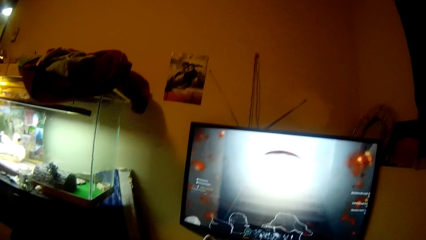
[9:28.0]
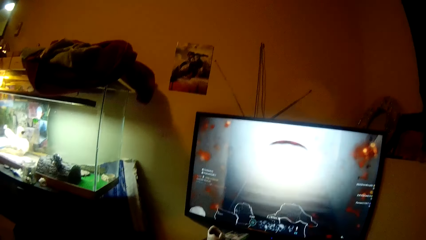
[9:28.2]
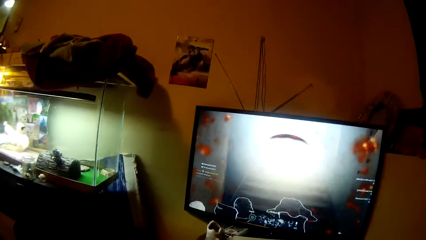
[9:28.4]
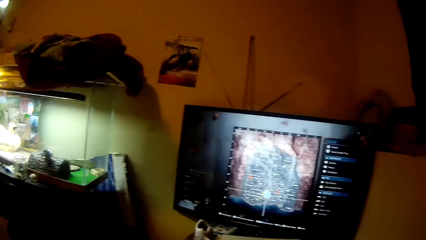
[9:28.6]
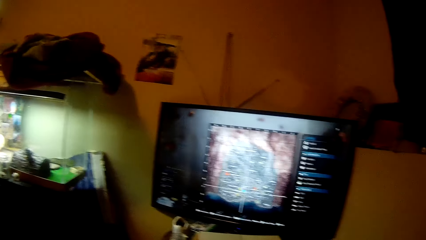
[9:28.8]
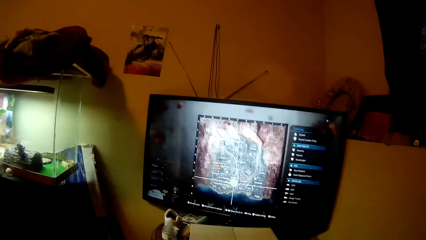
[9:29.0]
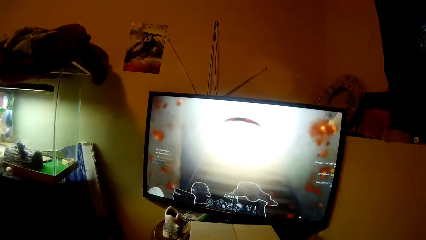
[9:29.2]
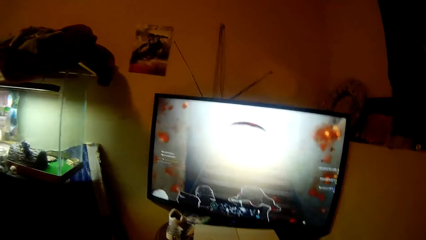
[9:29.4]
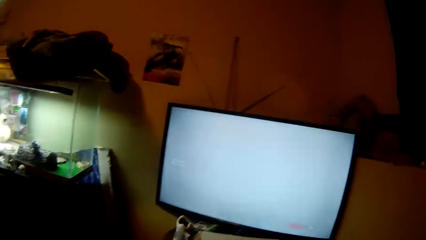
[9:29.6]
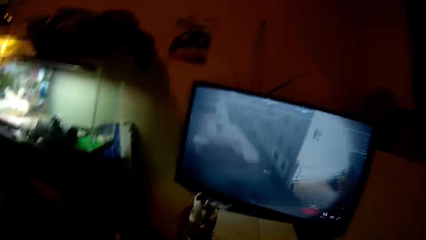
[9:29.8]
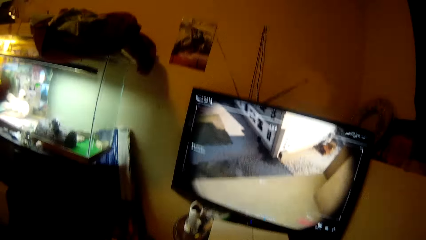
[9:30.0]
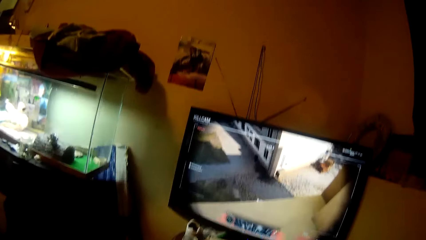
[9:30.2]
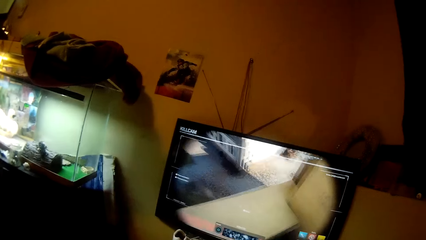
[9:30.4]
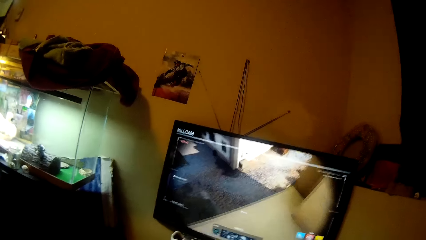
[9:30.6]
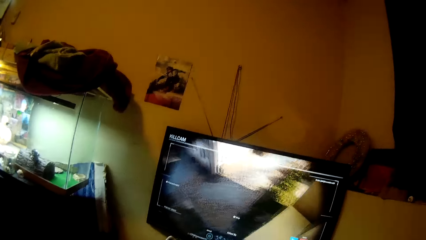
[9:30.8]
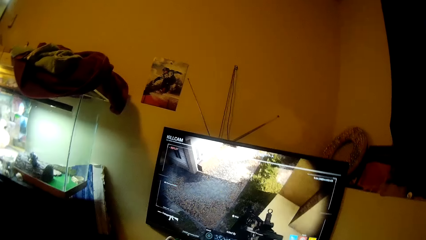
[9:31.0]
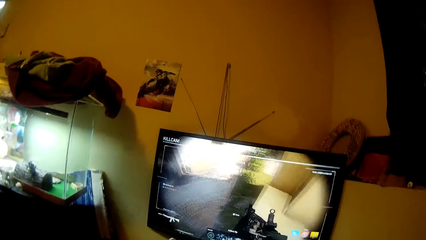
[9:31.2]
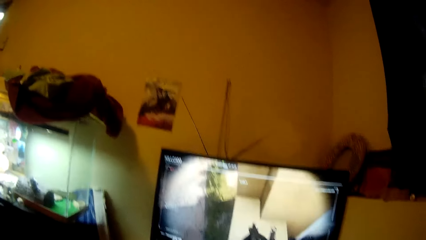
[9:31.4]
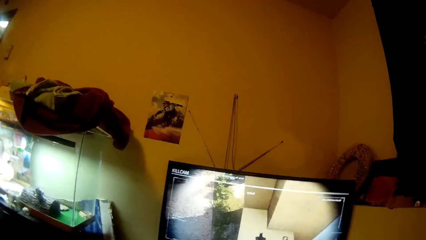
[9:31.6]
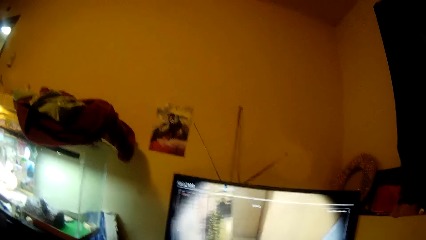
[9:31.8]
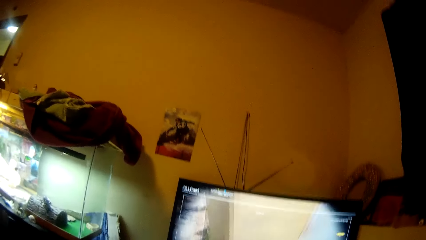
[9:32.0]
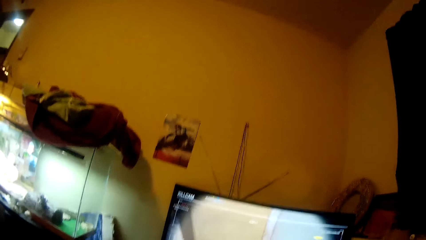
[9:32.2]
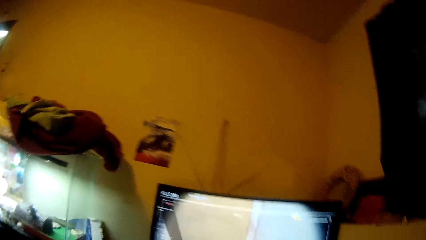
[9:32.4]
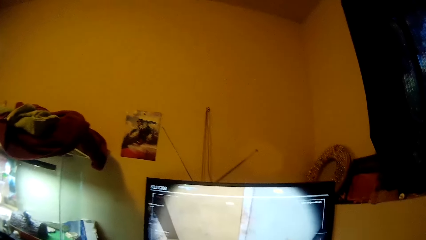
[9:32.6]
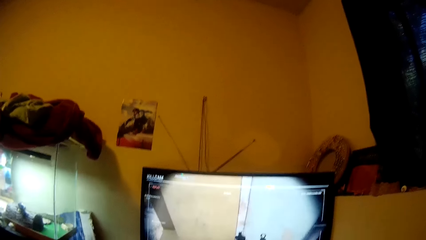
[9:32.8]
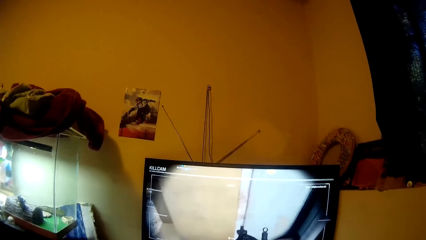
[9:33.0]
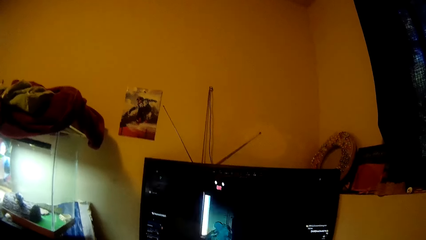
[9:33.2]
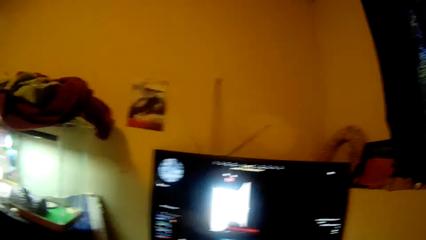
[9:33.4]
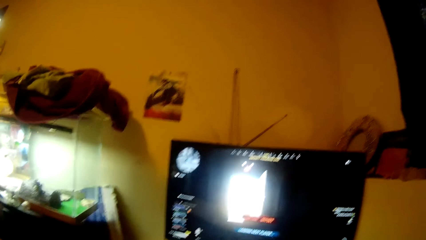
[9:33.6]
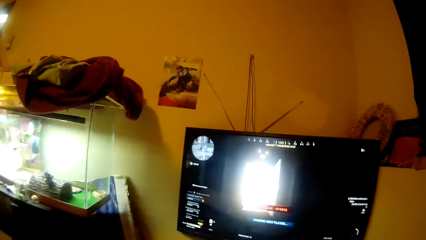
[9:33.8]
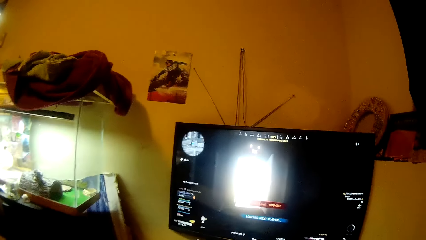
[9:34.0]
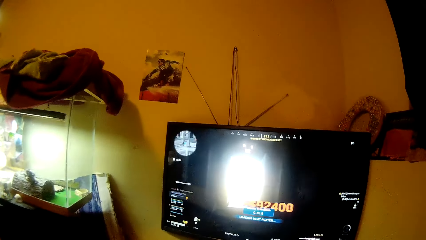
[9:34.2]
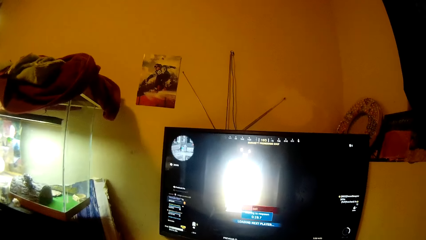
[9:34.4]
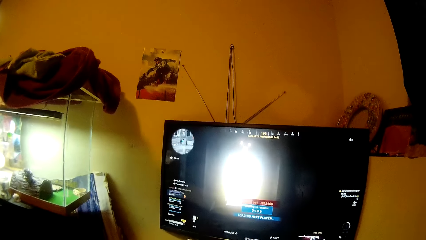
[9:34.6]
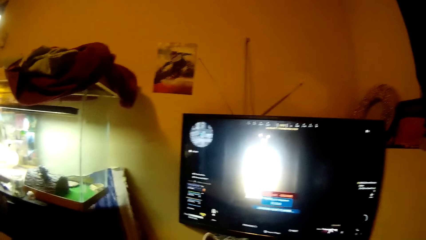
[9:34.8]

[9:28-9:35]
The camera wearer watches the video game and raises hands.

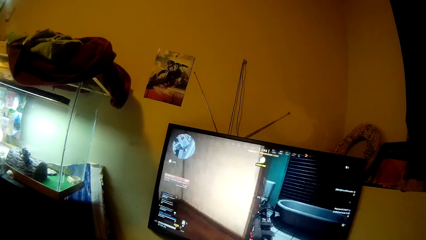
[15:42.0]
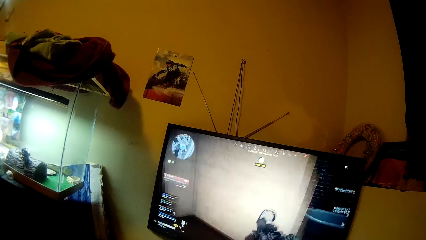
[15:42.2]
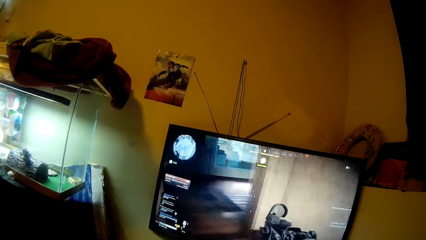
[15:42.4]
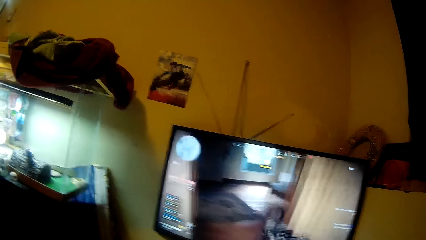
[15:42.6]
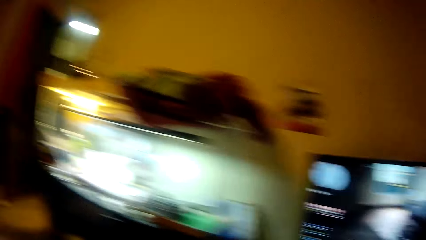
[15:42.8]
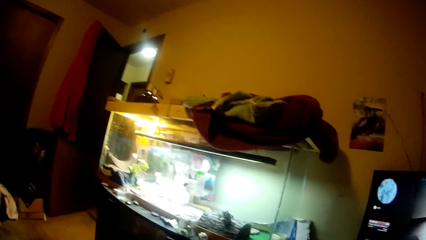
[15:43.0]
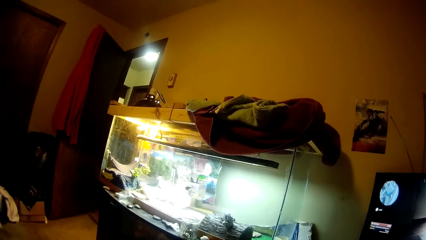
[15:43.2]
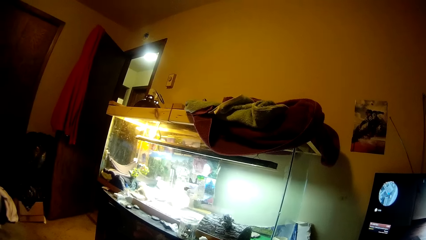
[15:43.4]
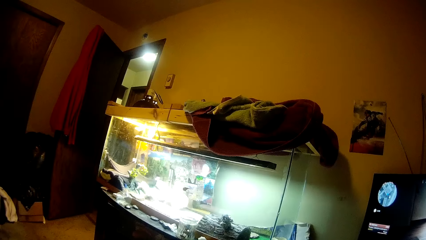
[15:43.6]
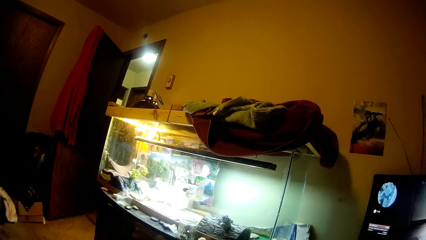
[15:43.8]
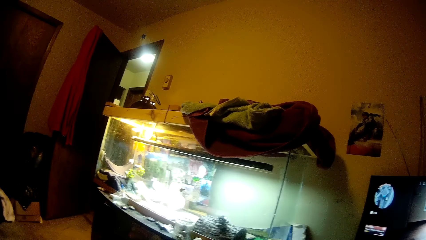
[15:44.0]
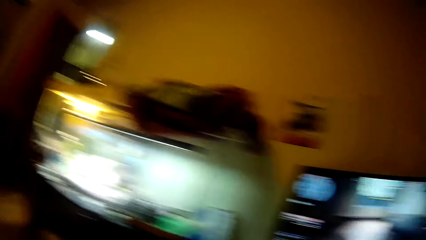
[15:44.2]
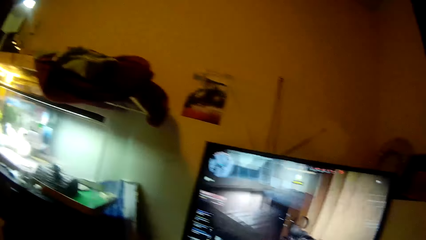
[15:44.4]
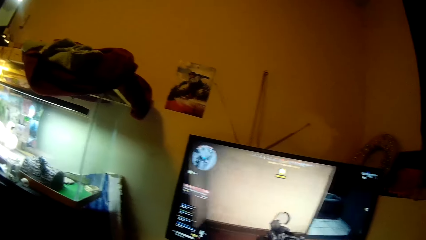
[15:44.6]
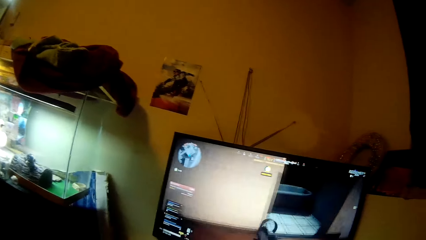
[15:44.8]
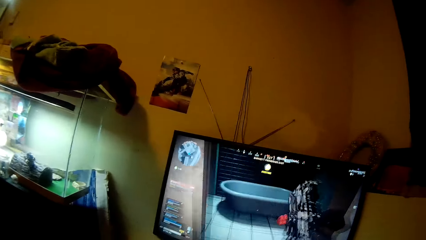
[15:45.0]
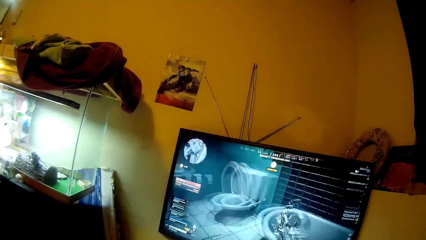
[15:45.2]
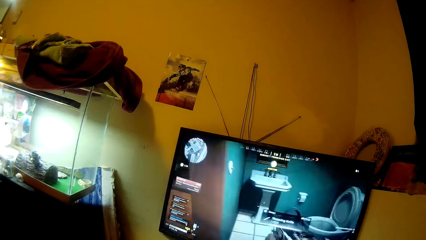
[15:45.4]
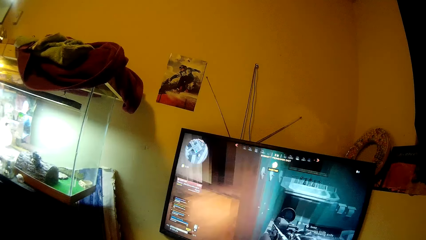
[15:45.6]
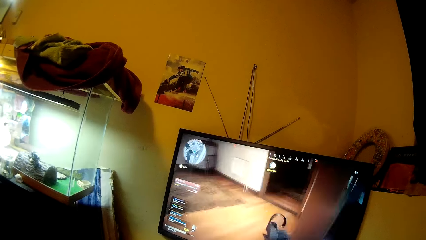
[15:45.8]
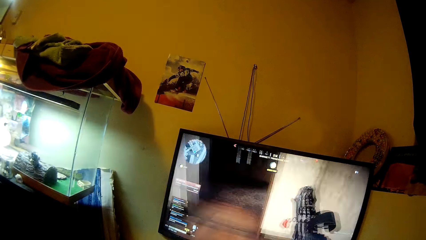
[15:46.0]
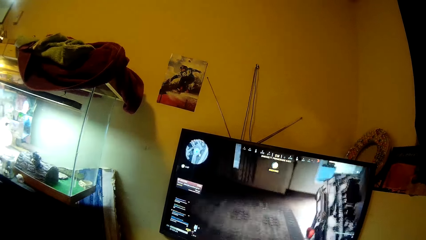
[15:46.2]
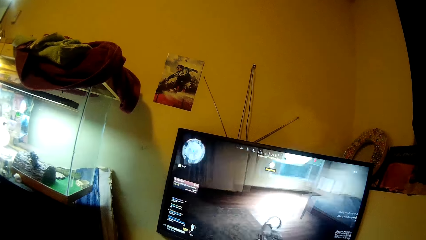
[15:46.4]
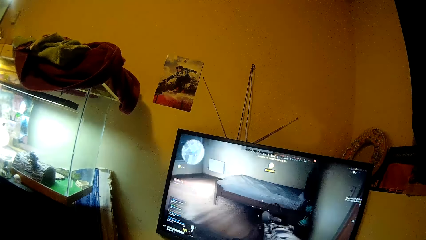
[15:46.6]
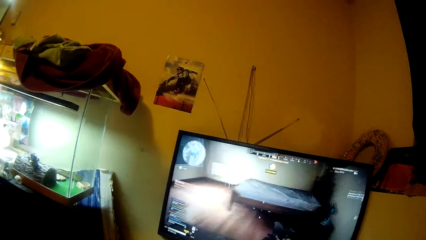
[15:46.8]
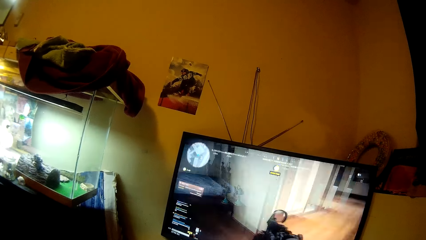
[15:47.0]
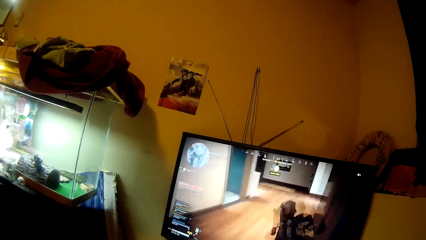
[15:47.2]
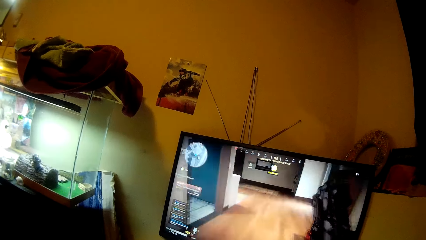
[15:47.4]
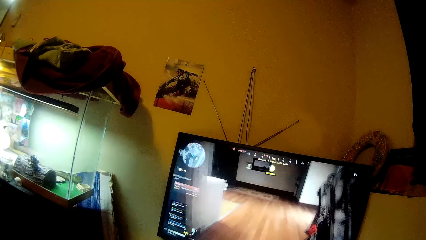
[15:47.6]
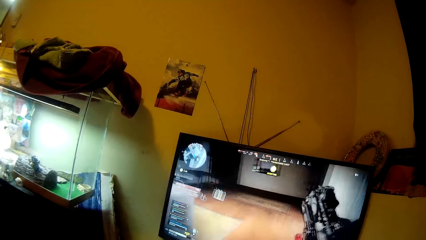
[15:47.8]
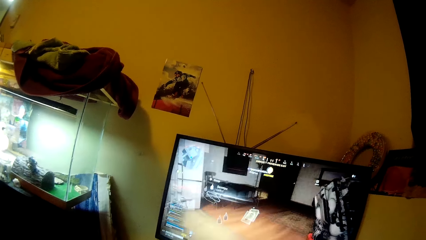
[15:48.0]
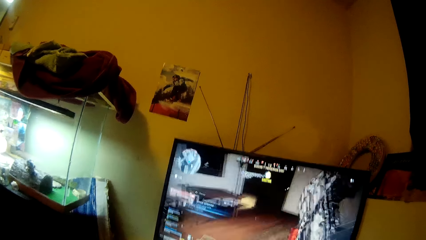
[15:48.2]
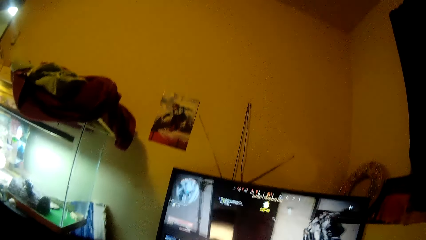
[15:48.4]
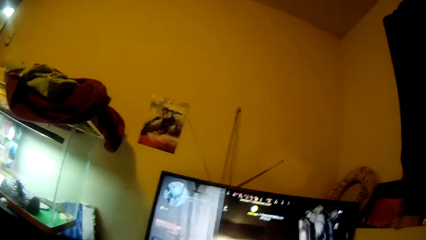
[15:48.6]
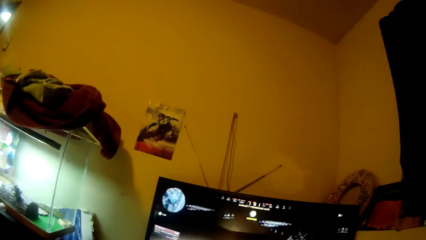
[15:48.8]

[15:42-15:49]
The camera wearer turns left.
